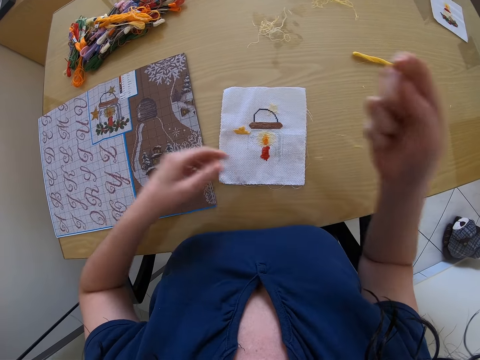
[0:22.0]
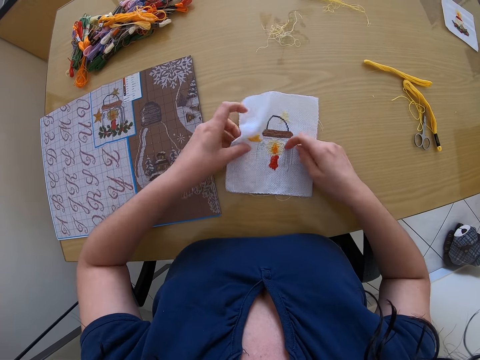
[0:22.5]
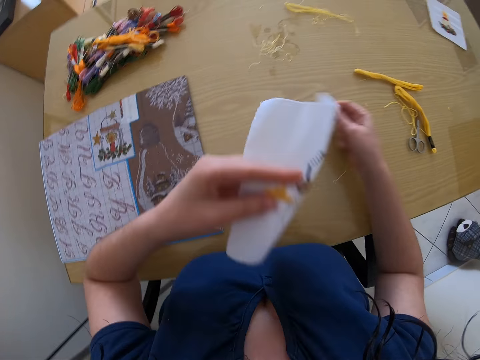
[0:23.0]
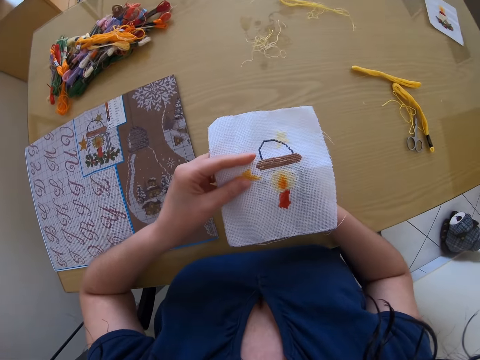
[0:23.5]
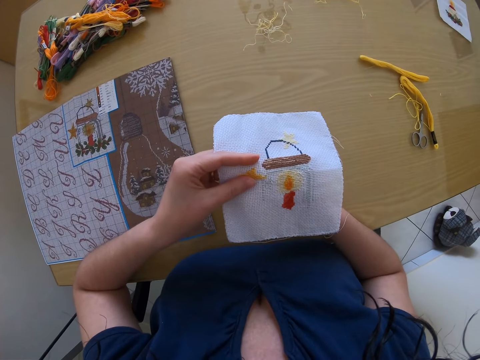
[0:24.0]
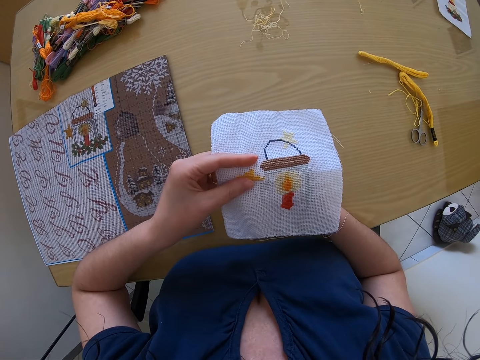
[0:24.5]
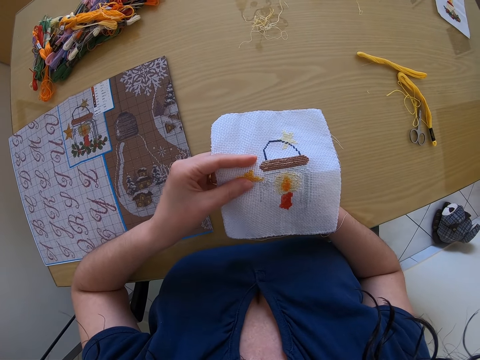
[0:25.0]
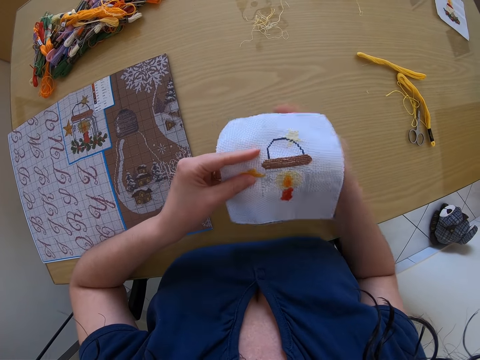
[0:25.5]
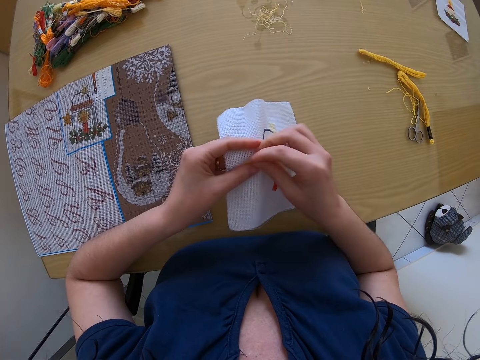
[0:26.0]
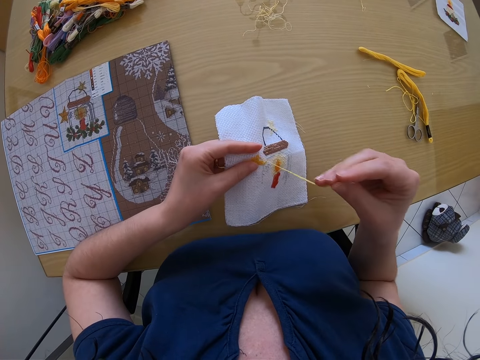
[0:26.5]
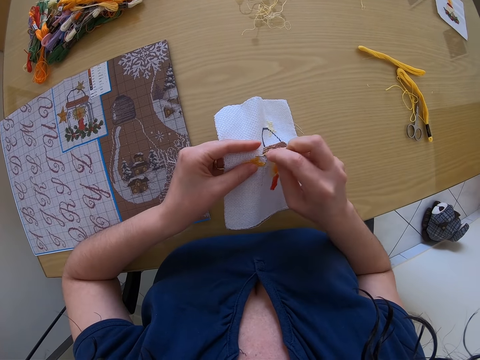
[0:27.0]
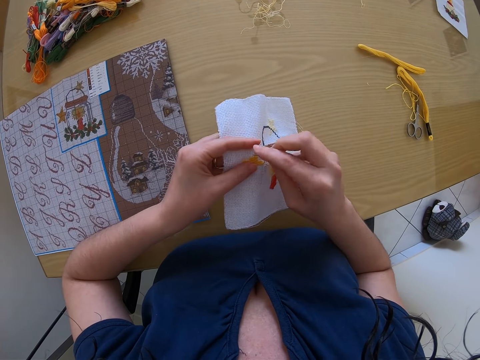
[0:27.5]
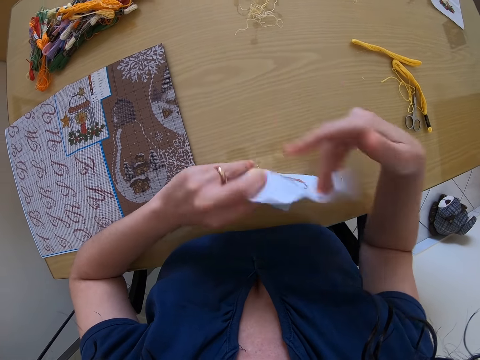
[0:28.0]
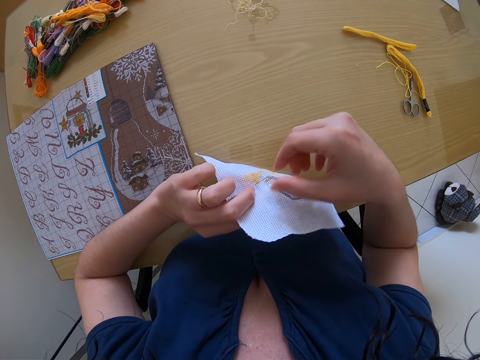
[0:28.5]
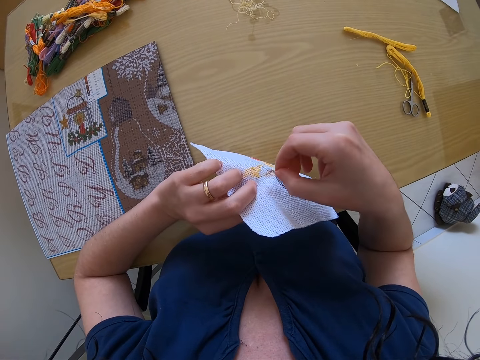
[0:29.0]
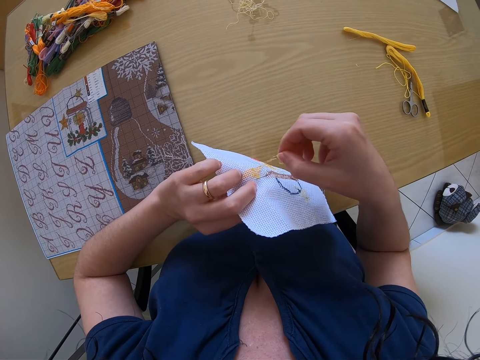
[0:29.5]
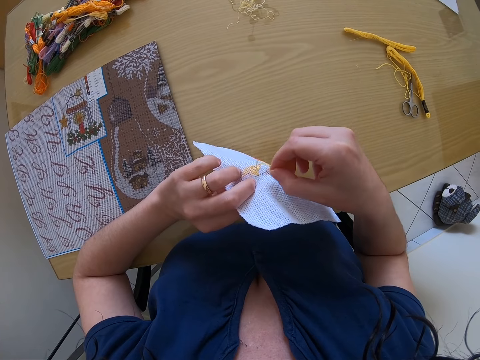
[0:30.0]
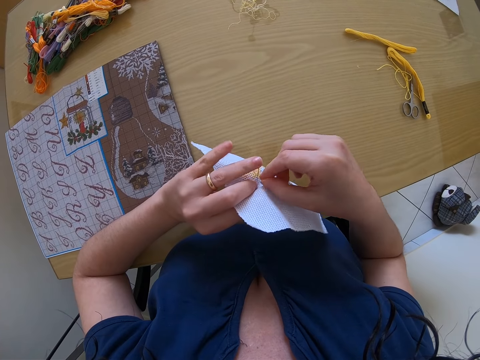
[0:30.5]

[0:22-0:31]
The camera wearer lifts a cloth from the table with her left hand. She sews the cloth with the threaded needle in her right hand.

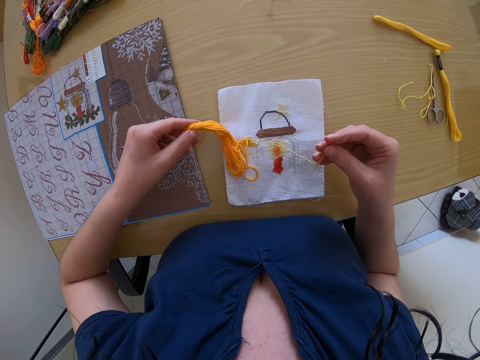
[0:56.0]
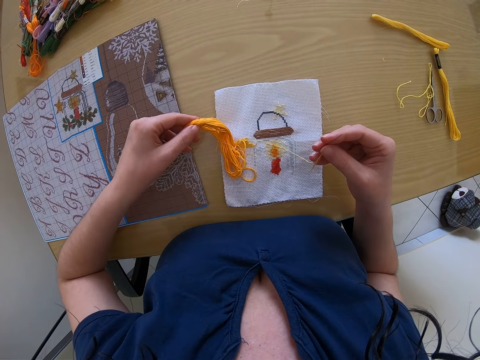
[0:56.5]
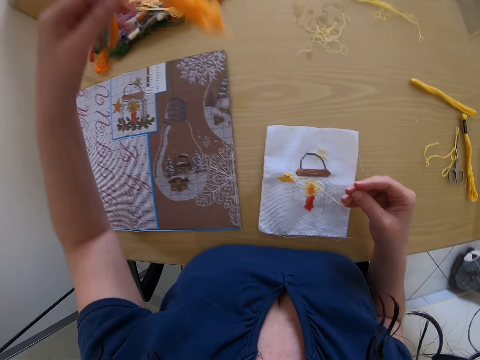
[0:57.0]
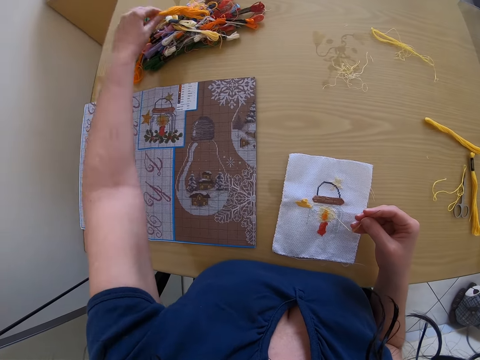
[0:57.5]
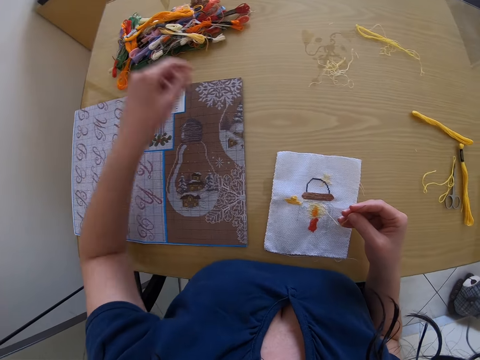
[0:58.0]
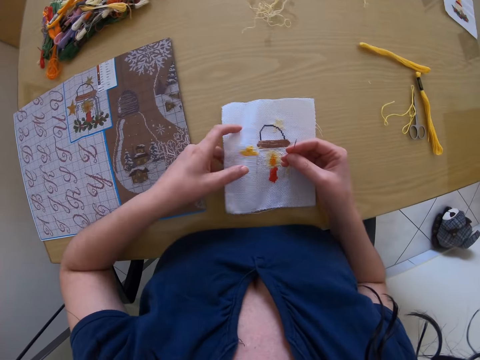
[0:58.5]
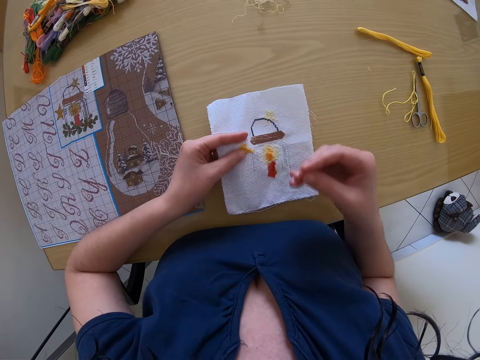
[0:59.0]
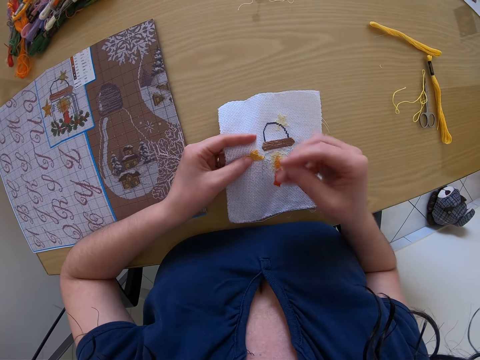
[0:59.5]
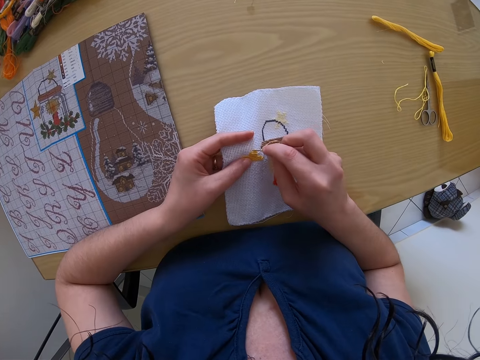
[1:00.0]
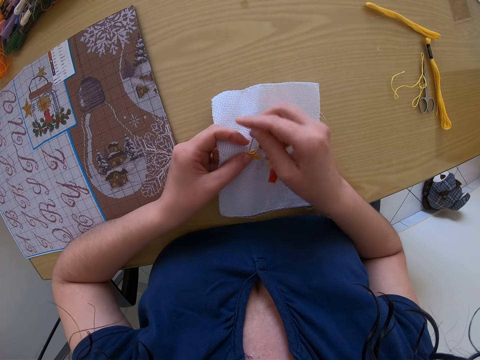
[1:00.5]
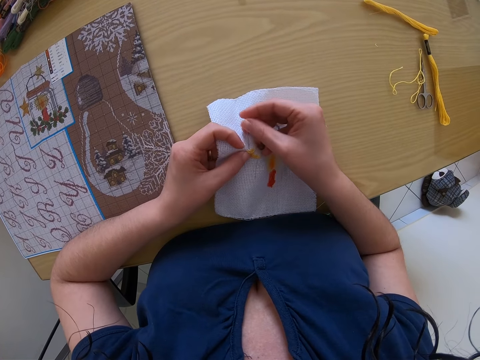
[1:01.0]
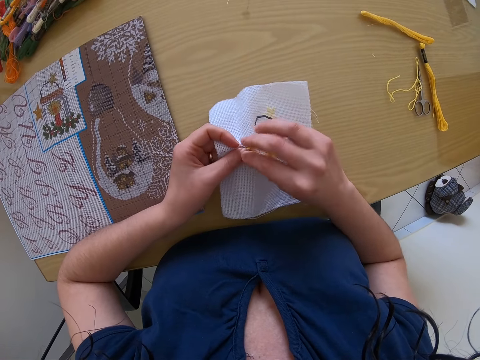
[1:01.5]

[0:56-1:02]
The camera wearer inspects the string. She lifts the string from the fabric. She places the bundle of thread on the table with her left hand. She lifts the cloth from the table with her left hand. She holds the fabric with her left hand. She sews the cloth with the threaded needle in her right hand.

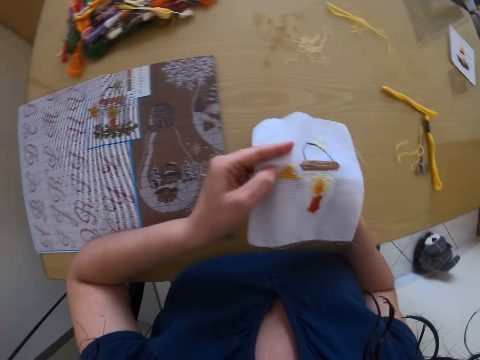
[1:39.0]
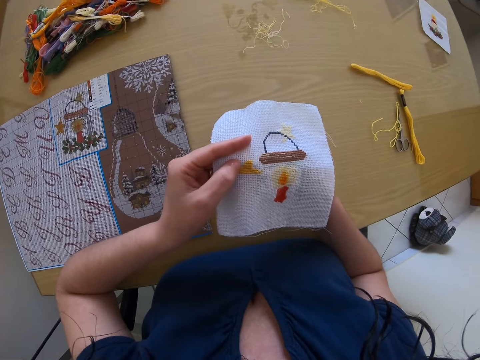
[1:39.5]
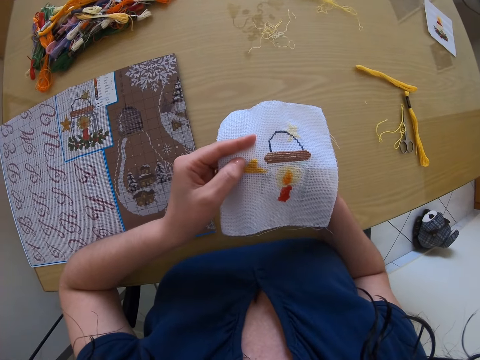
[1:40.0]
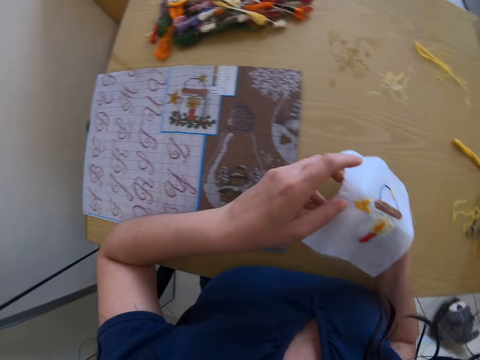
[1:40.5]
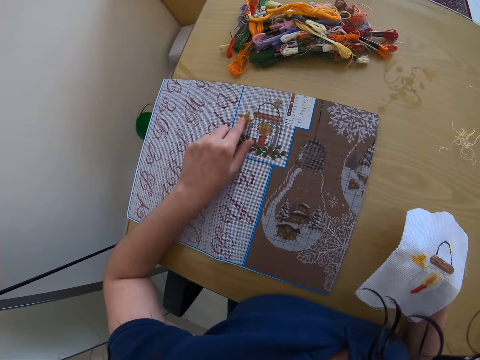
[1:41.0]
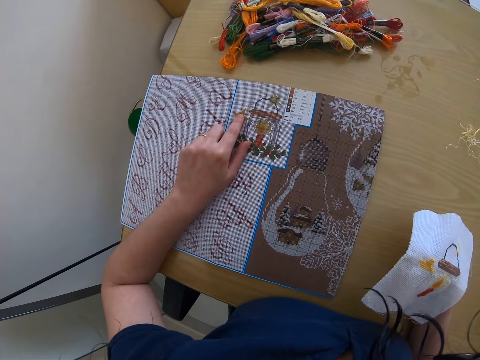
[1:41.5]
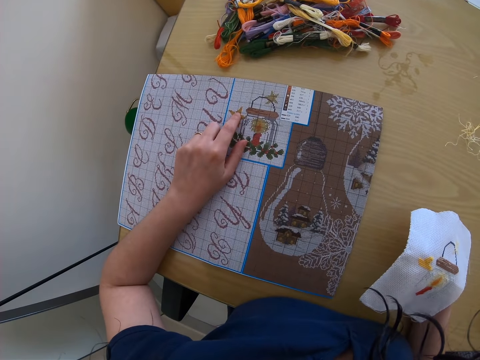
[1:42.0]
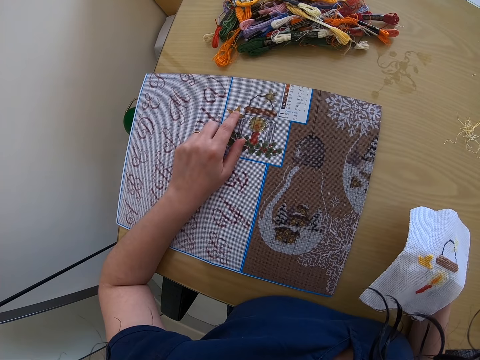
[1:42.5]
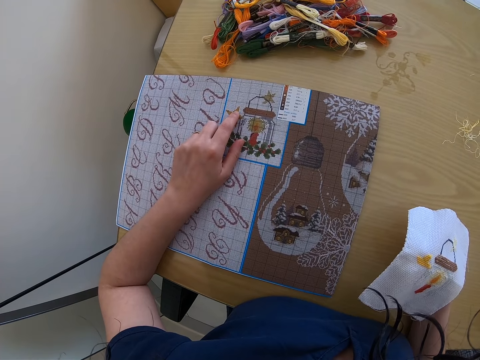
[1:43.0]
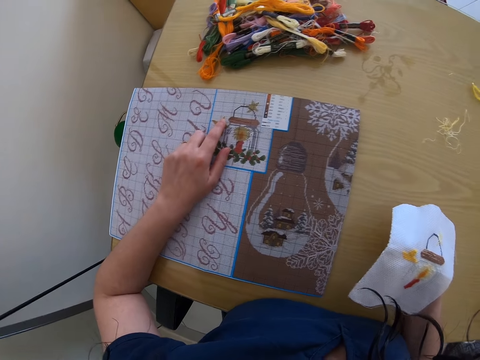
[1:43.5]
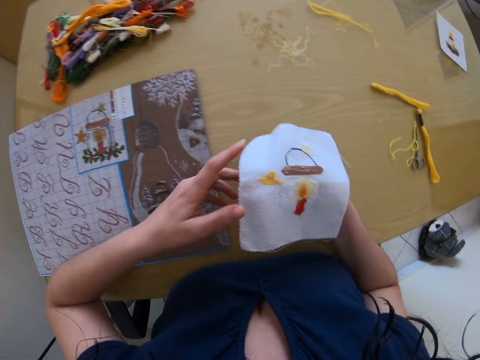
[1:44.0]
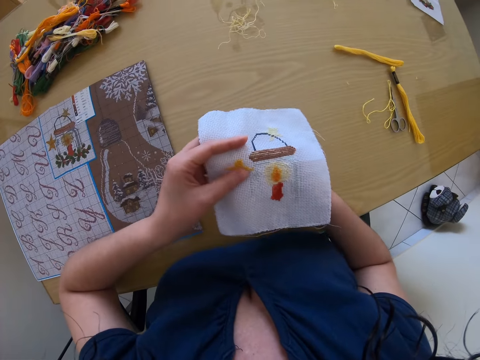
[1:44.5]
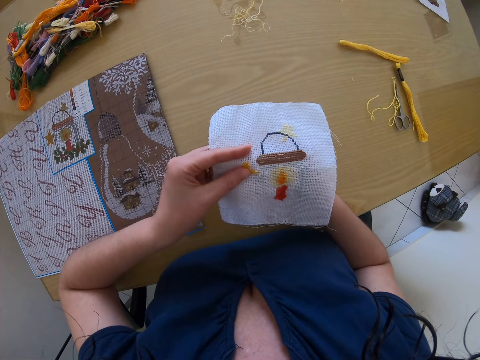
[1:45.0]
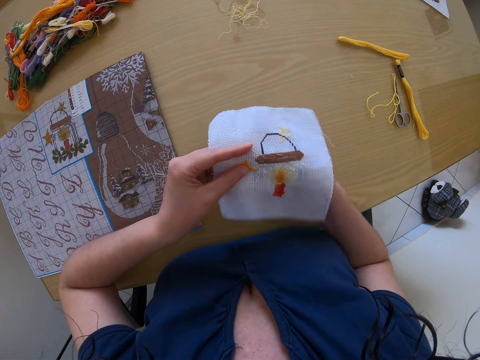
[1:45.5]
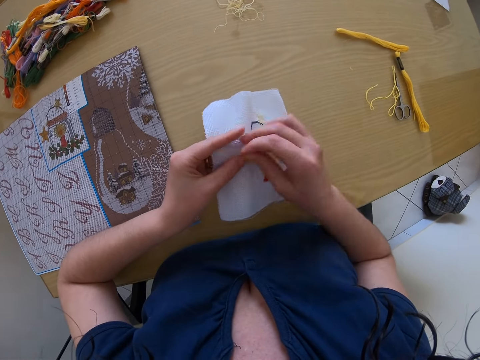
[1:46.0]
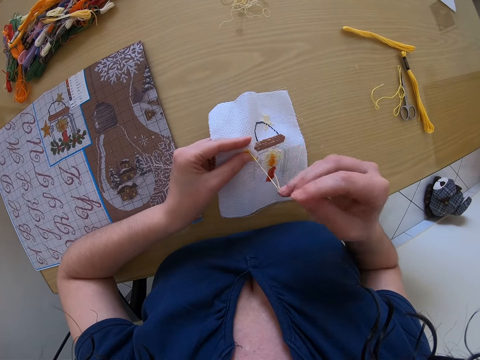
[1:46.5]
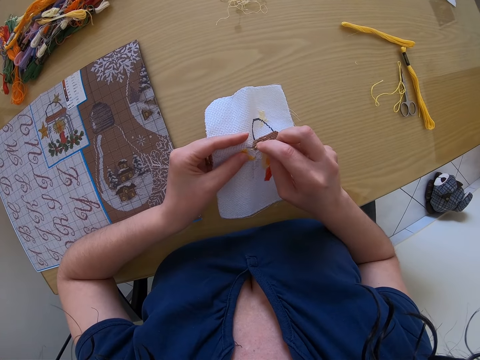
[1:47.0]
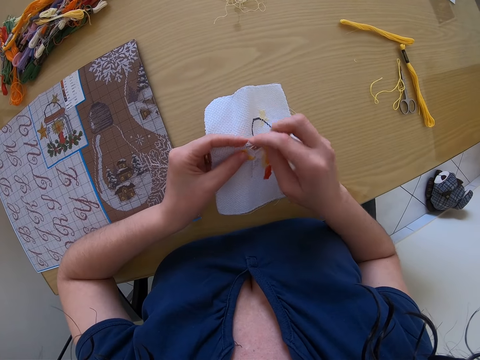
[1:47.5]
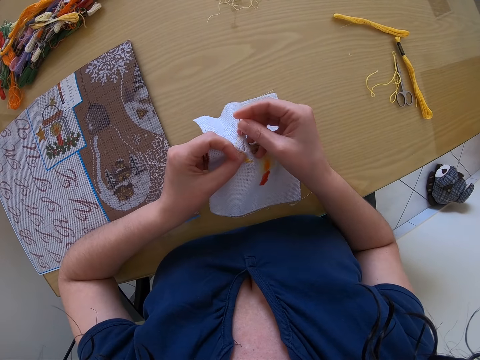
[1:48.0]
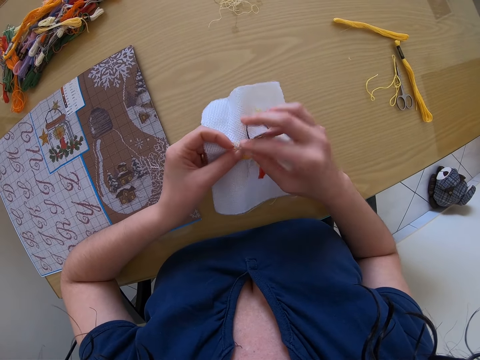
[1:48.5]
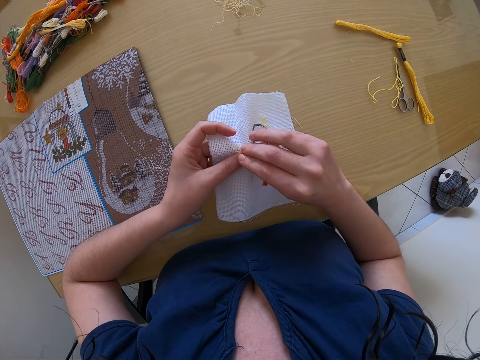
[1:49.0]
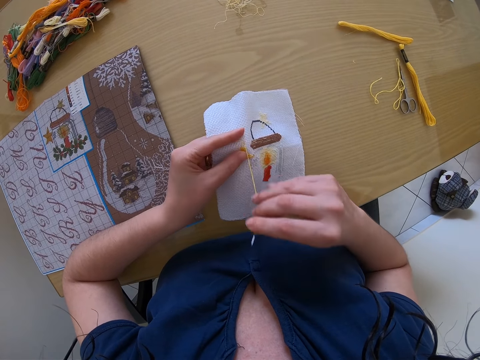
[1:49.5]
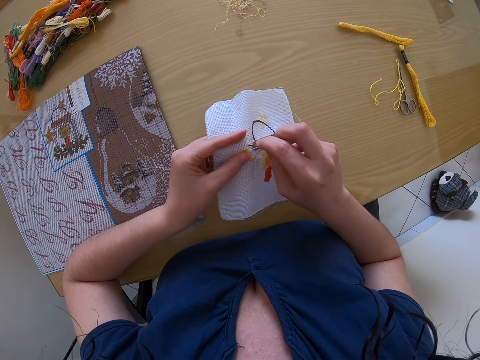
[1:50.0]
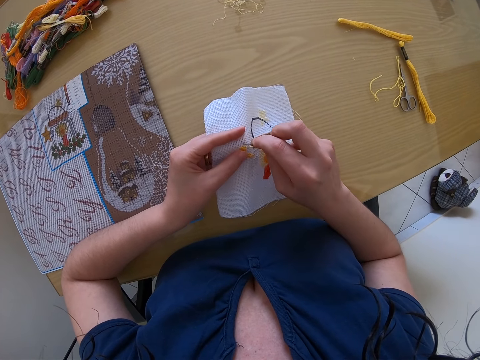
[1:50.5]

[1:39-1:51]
The camera wearer inspects the fabric. She passes the cloth from her left hand to her right hand, touches the mat on the table with her left hand, and refers to a sample on the table. She holds the cloth with her left hand. She sews the cloth with the threaded needle in her right hand.
